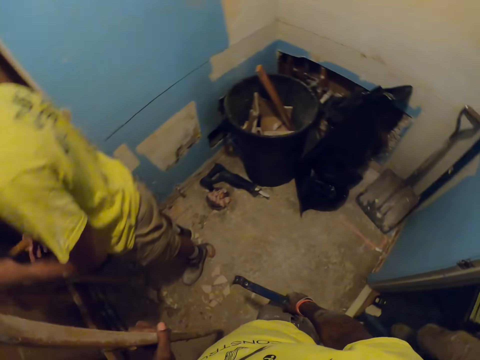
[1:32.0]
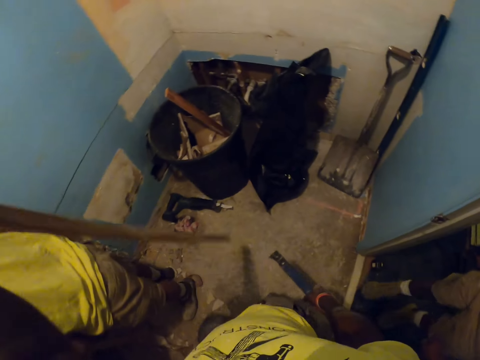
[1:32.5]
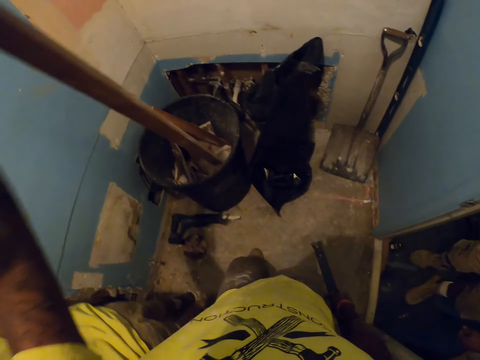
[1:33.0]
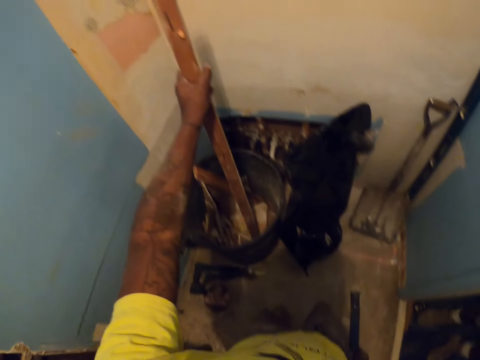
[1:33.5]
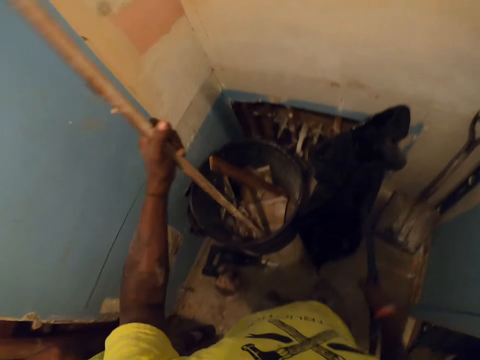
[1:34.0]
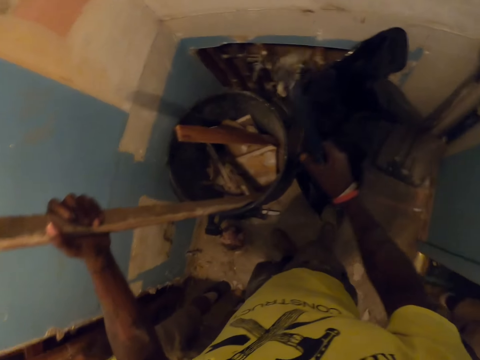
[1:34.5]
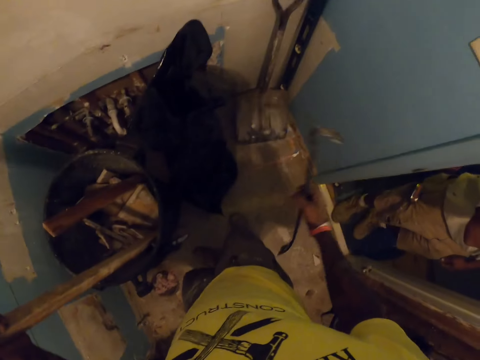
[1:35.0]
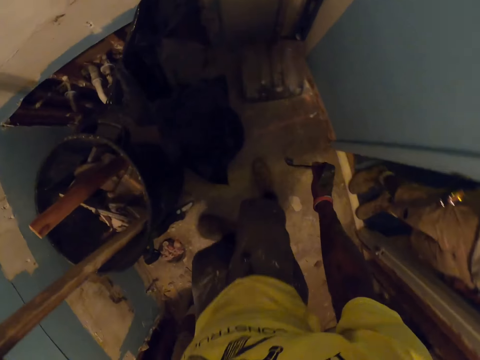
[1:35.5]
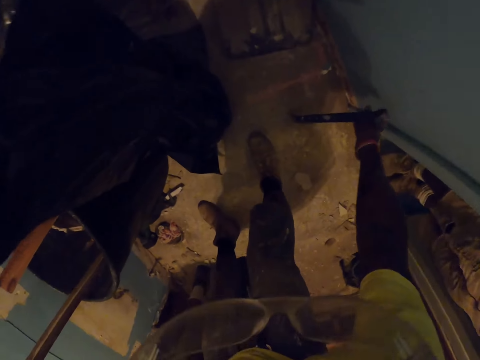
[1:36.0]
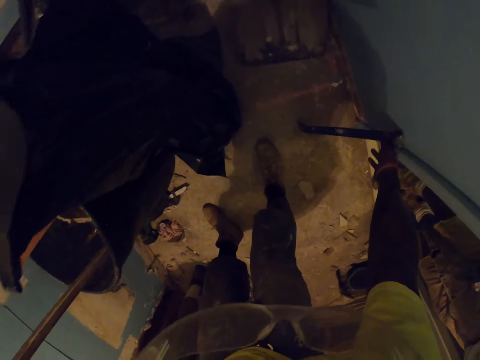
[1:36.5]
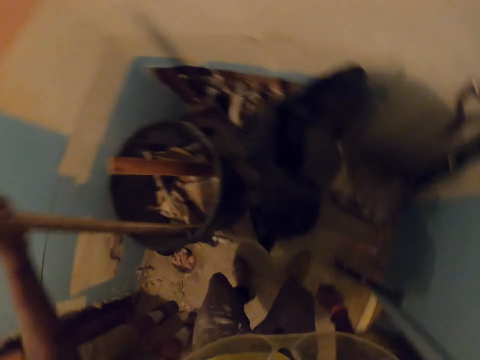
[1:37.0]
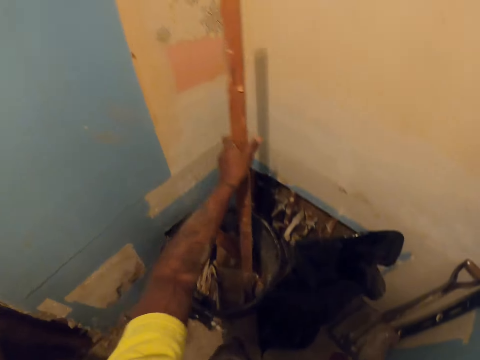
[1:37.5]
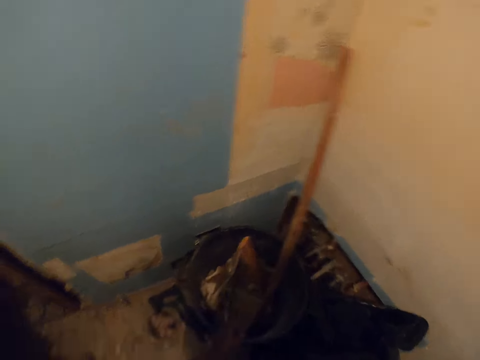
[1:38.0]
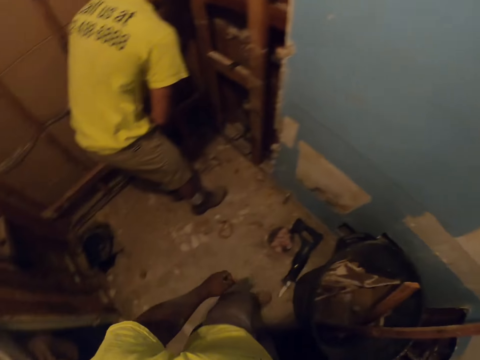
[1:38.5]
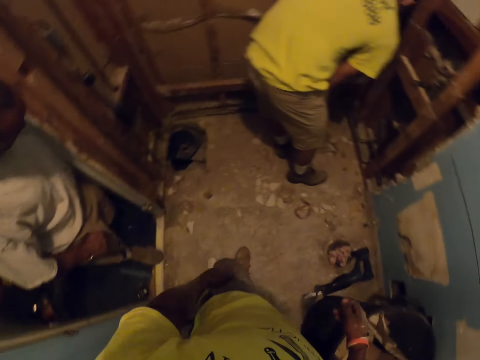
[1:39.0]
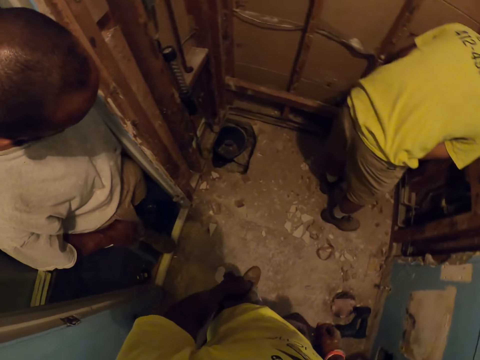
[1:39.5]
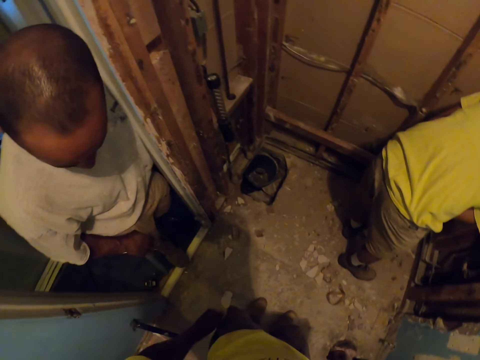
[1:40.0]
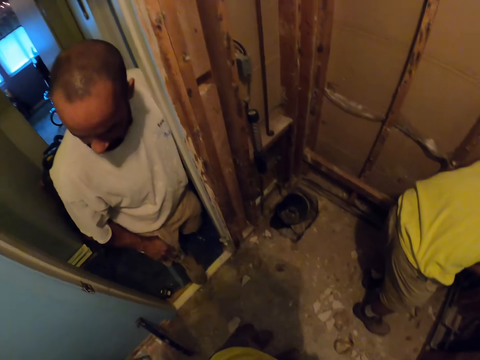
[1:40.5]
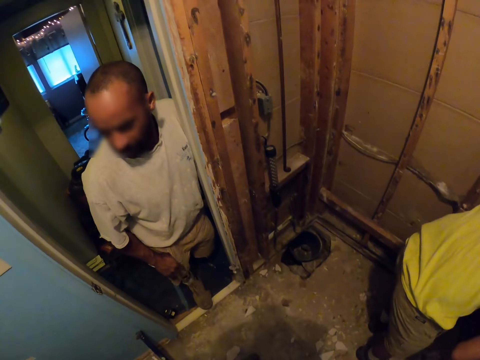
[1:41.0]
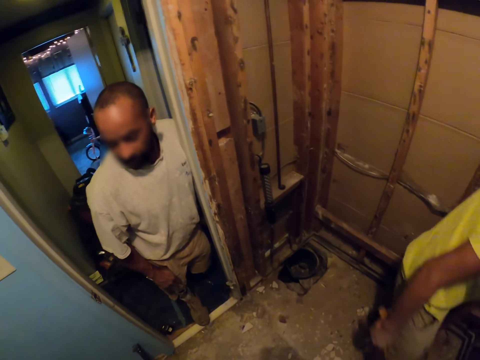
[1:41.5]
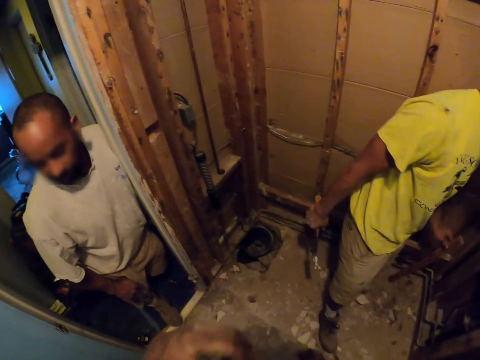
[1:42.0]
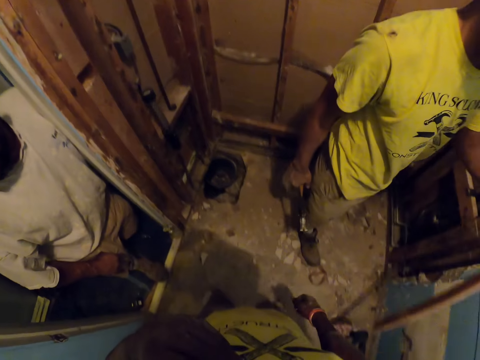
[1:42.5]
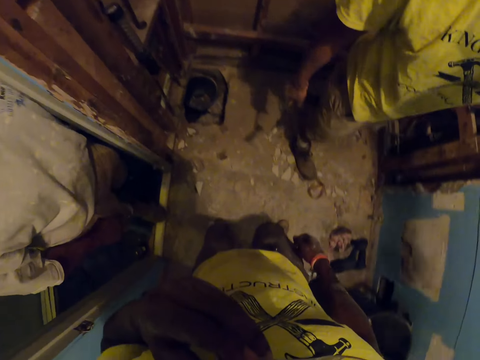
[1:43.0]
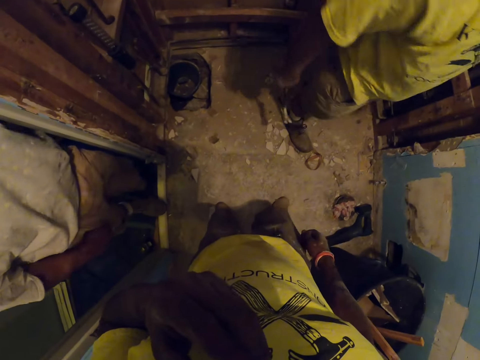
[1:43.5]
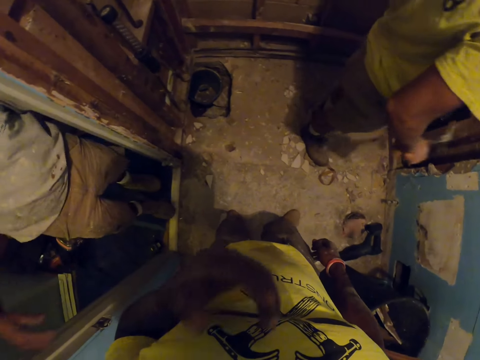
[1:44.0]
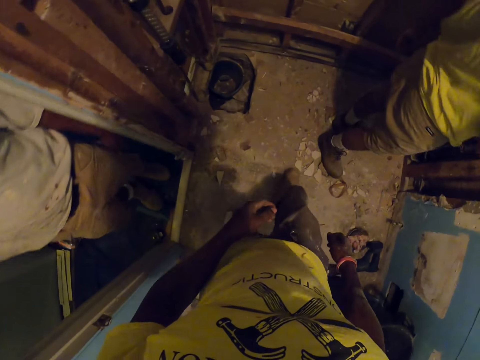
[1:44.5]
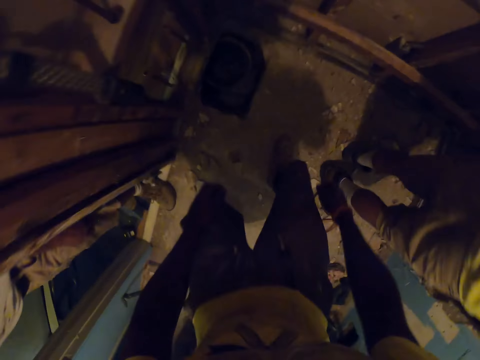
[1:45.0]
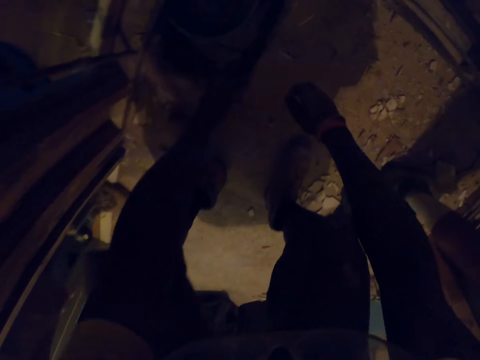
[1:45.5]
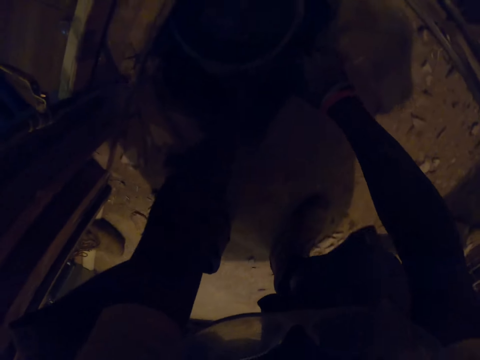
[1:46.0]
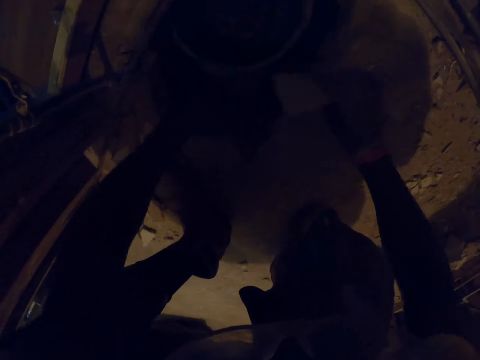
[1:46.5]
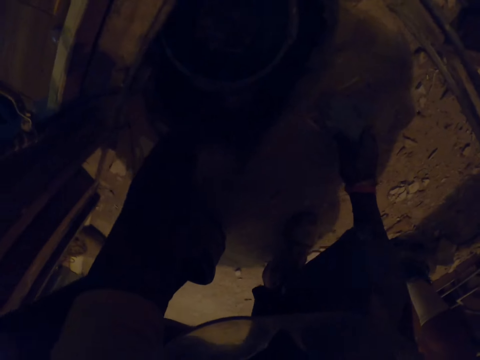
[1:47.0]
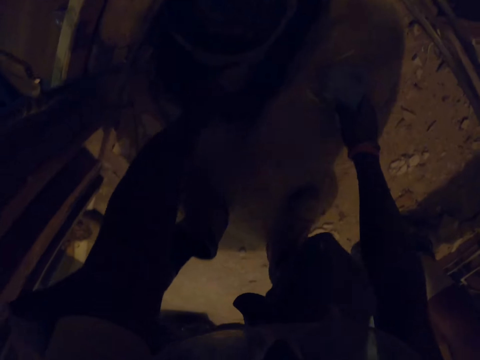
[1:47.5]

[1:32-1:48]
The camera wearer puts wood in a bucket. They hold the wood beside a wall. They place a ripping bar or metal bar on the floor against a wall. They rest the wood on the wall. They let go of the wood. They bend nails with the metal bar. They look at a man. They touch their face. They interact with the man. They pick up pieces of wood. They pick up a clothing material in front of the wooden structure.

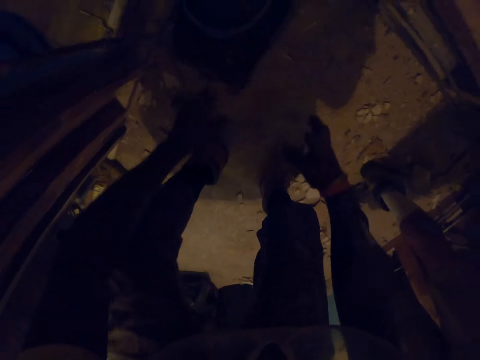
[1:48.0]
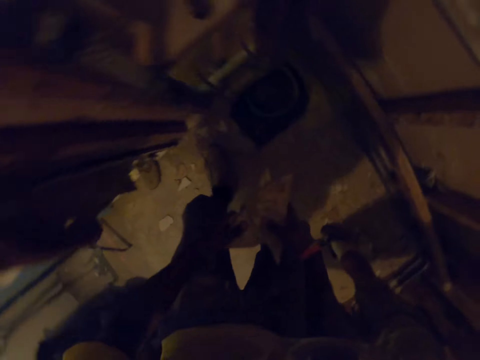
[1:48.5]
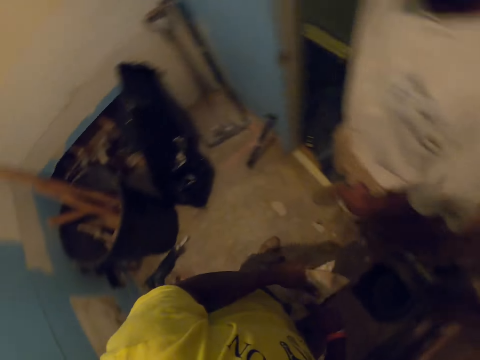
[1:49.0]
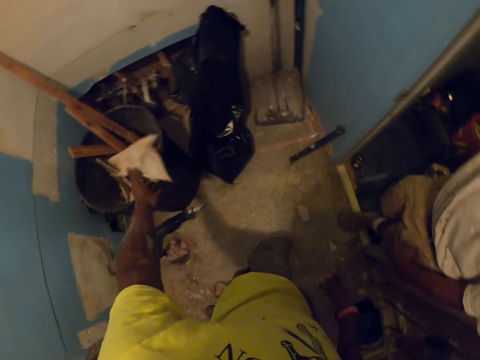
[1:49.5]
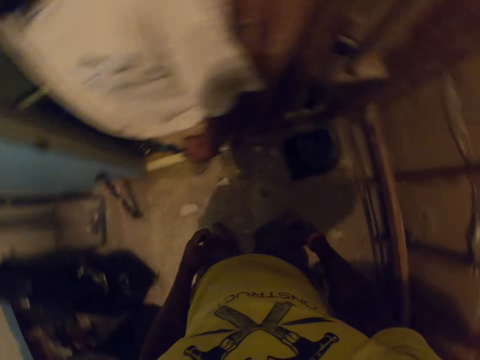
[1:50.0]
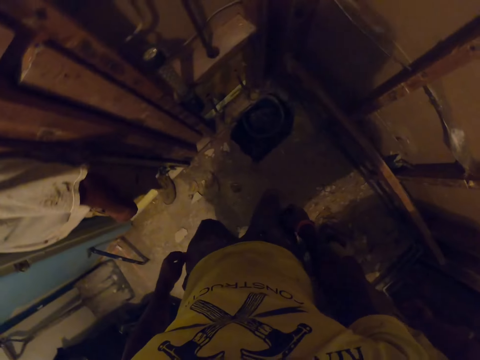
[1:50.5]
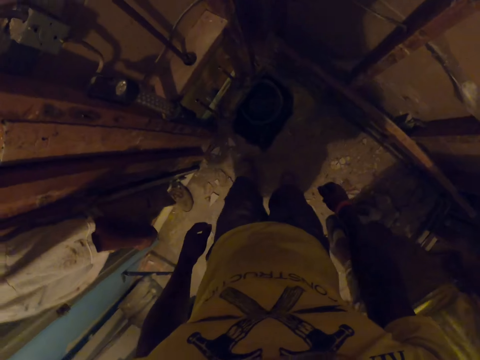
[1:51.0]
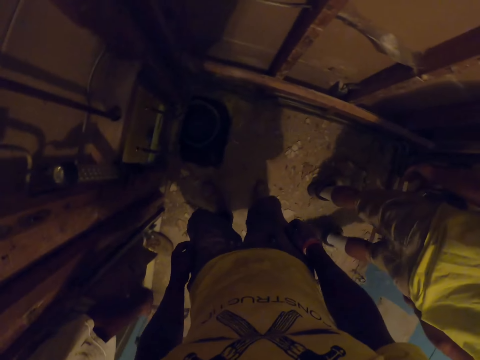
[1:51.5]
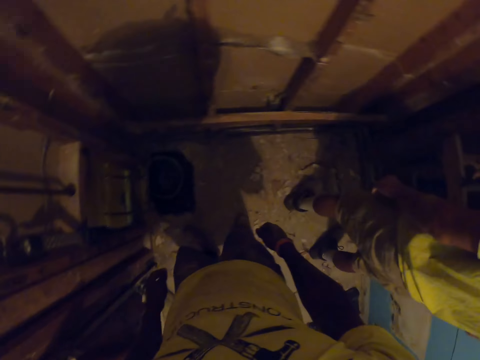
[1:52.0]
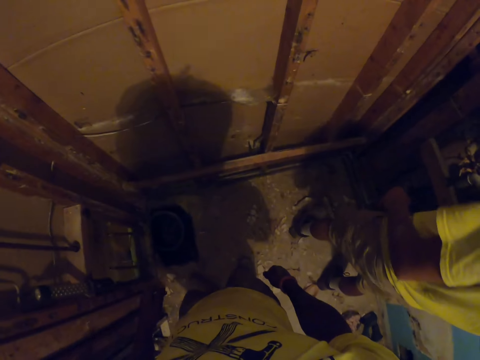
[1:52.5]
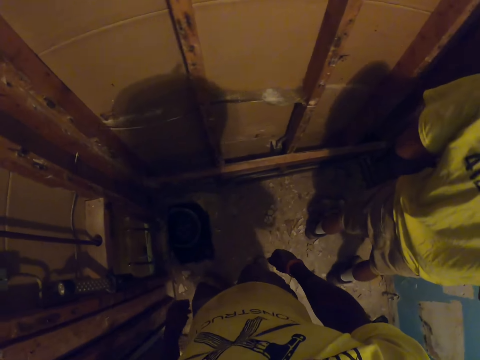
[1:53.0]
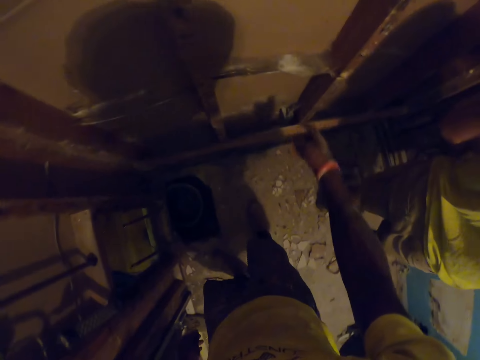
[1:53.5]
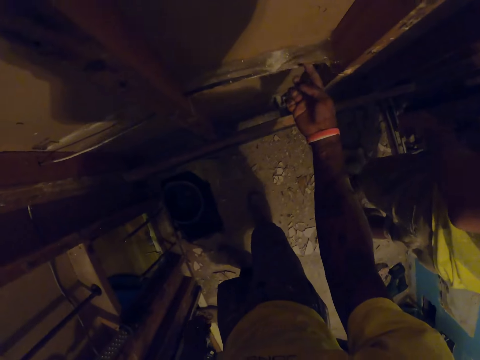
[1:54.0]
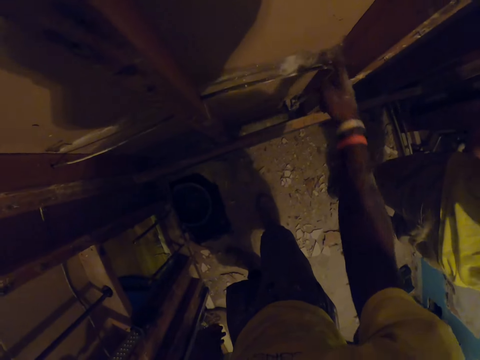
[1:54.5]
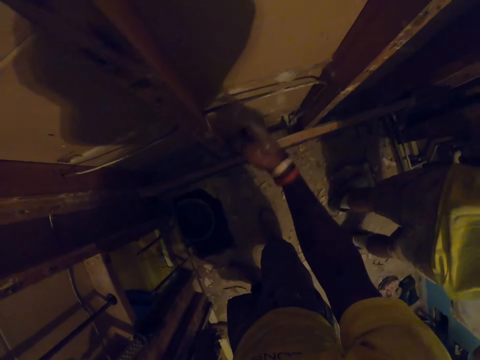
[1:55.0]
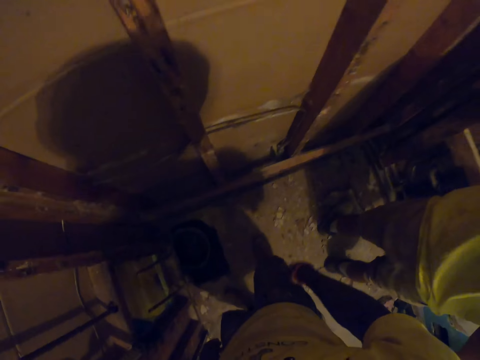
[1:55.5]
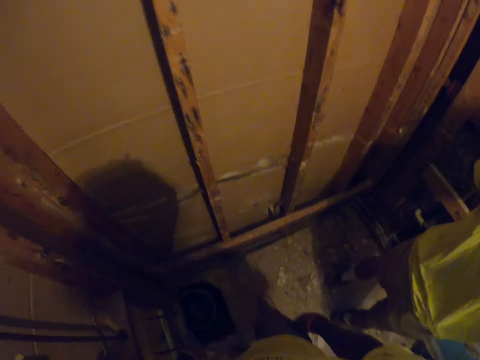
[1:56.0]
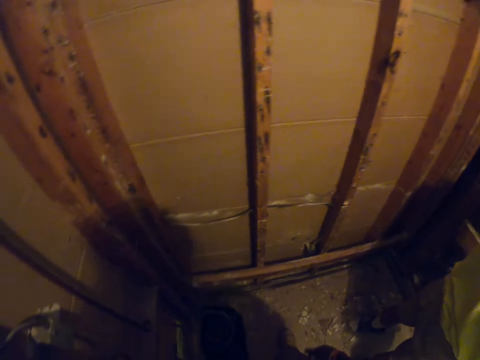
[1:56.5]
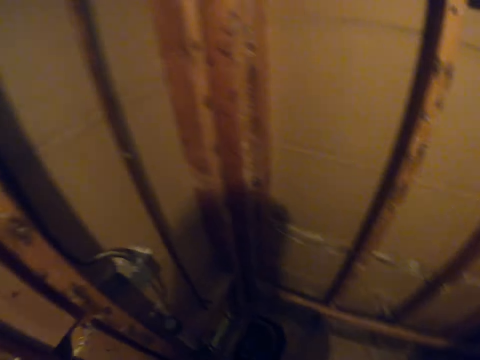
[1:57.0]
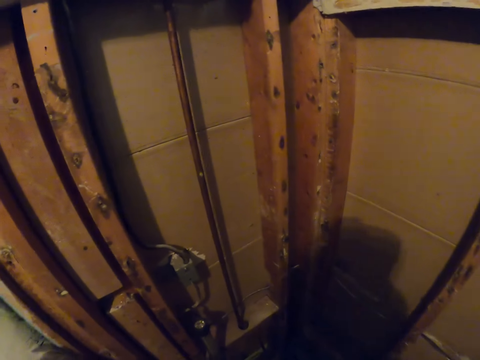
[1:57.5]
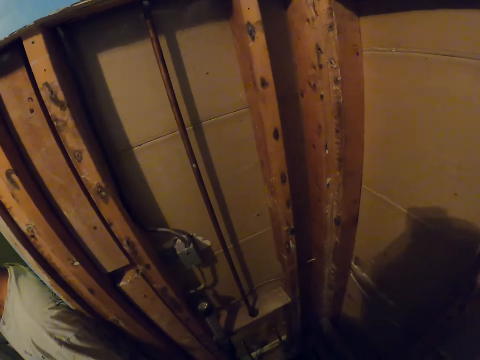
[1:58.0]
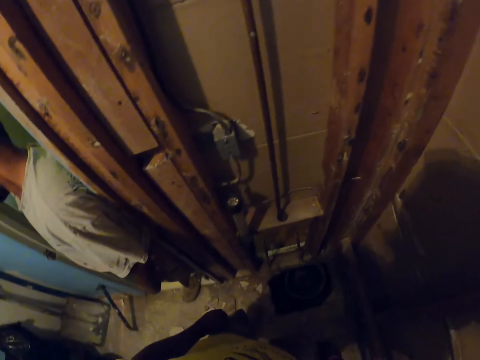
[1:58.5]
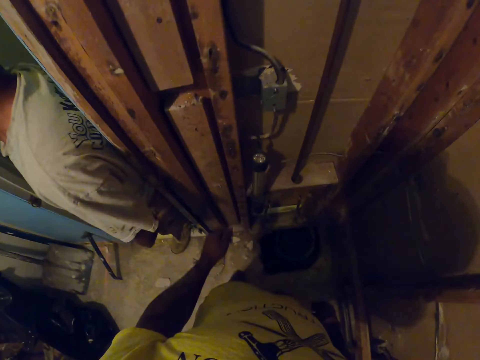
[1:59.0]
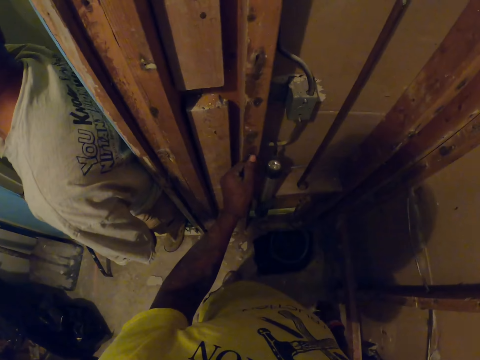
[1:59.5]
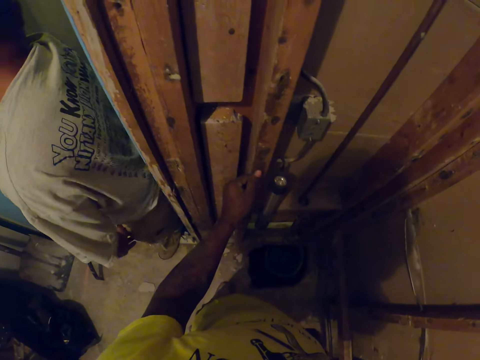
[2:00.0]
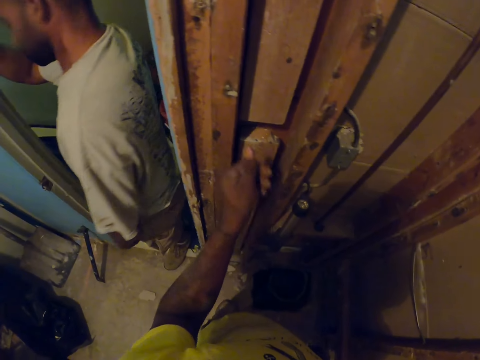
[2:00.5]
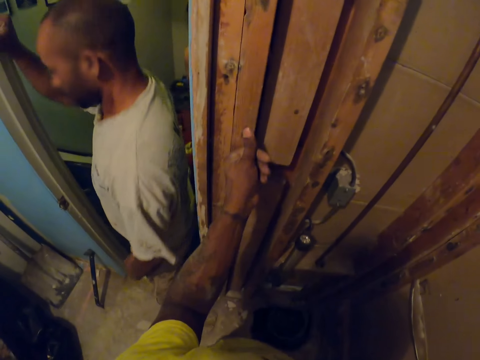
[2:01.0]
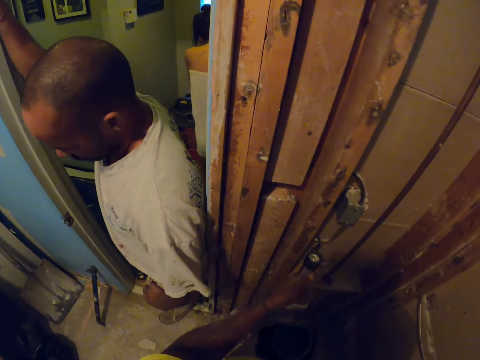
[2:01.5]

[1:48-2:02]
The camera wearer throws wood in the bin. He throws the clothing material on bags on the floor beside the wall. He turns around. He wipes cobwebs on the wall. He touches the wooden structure with his right index finger. He wipes his hand. He looks around. He touches the wooden structure on the wall with his left thumb.
